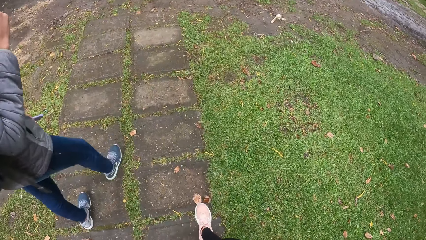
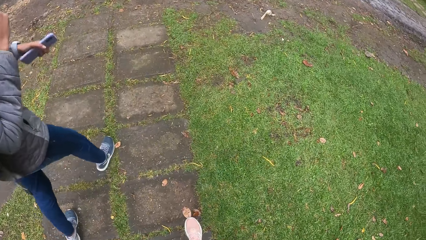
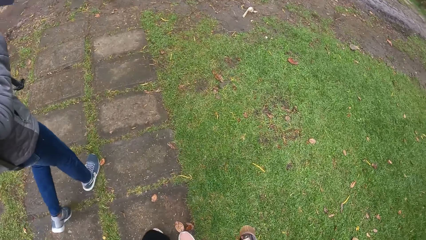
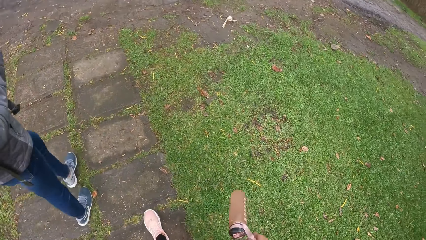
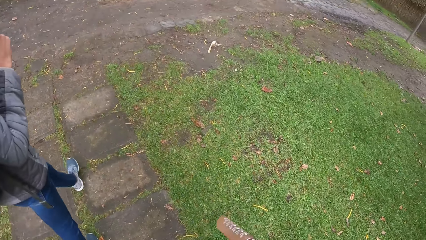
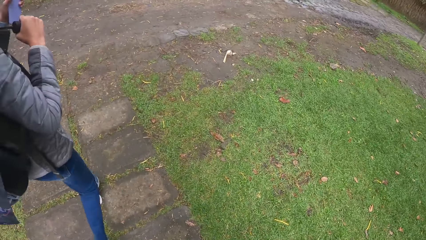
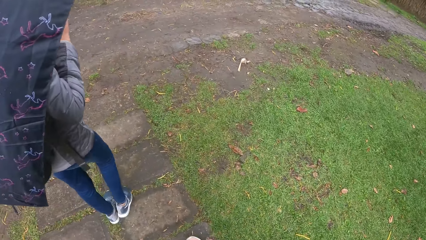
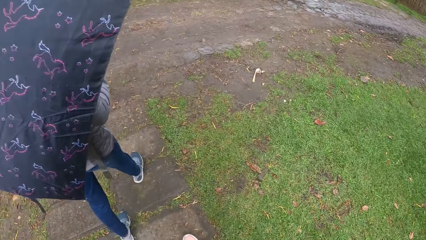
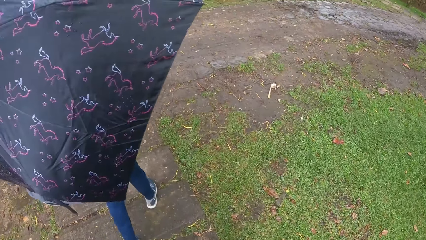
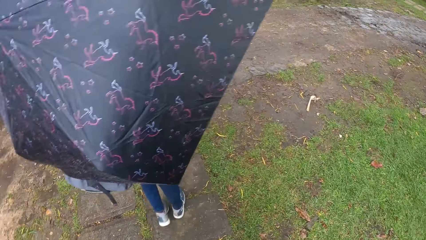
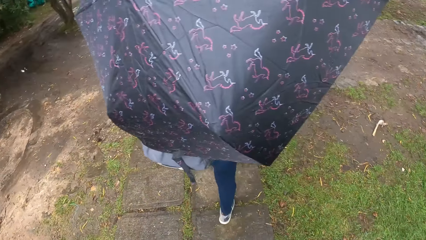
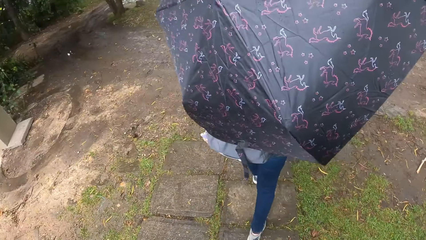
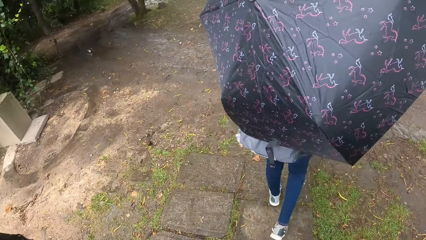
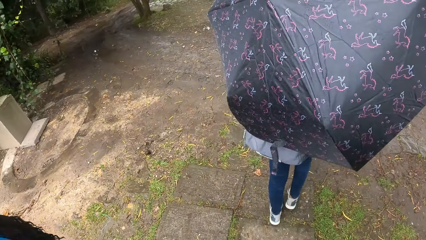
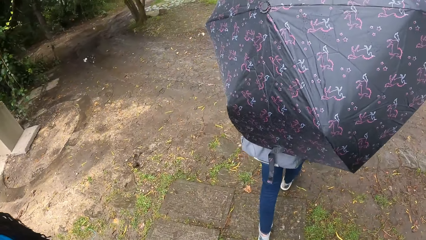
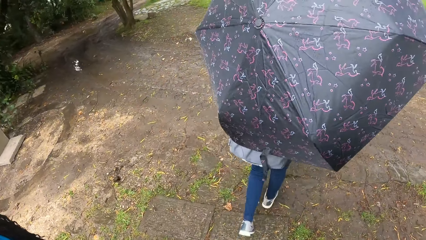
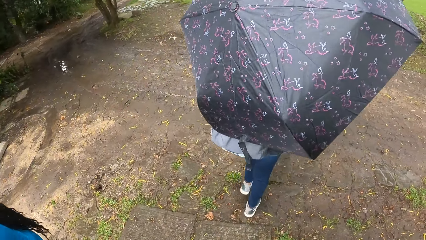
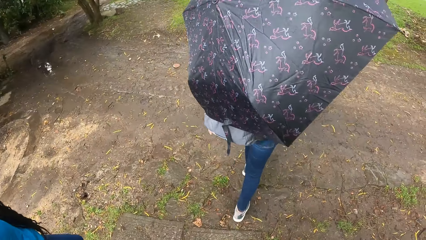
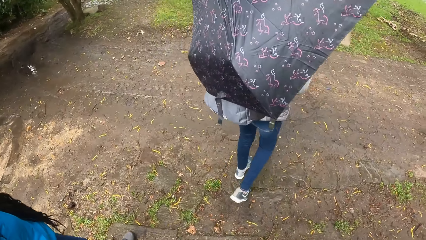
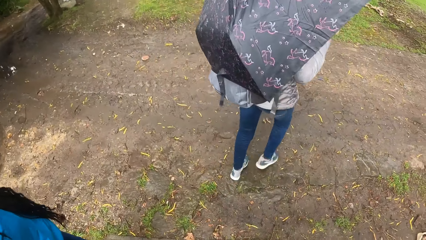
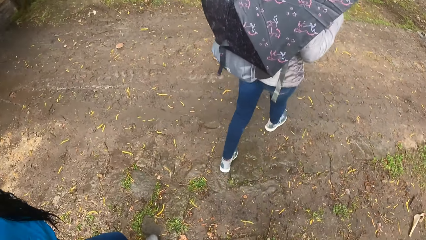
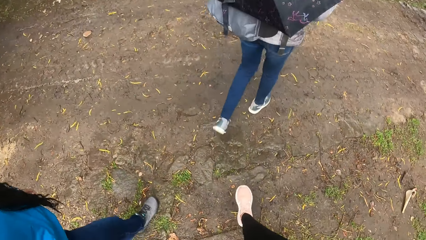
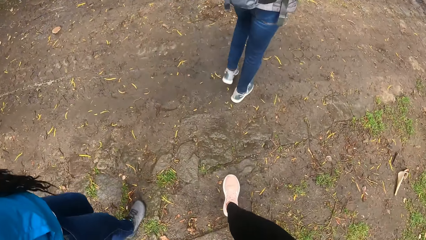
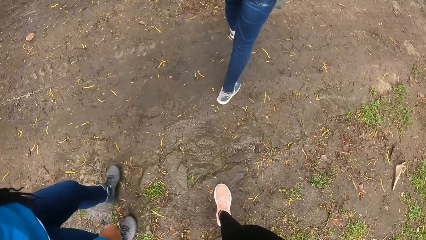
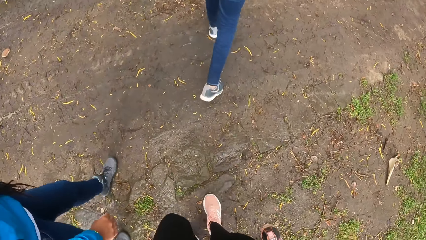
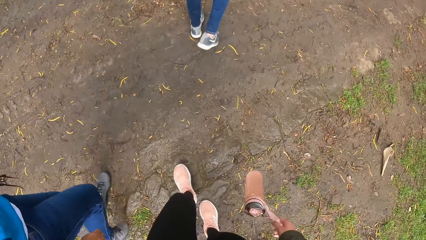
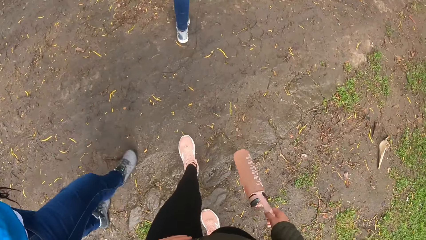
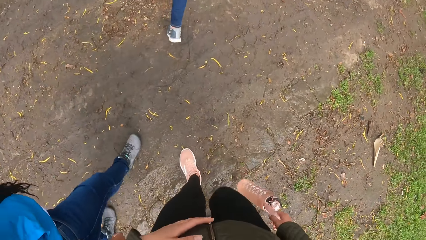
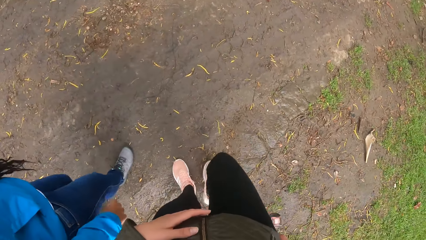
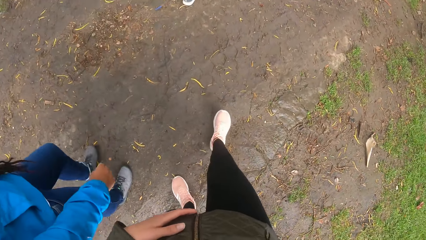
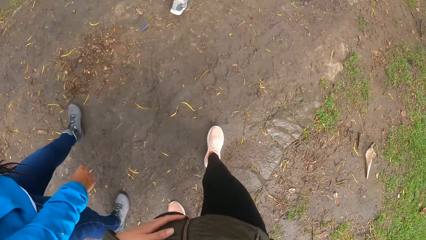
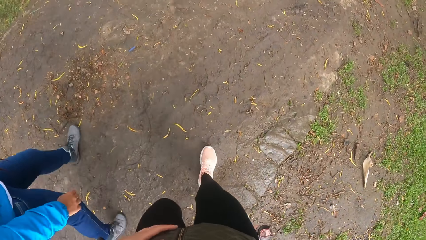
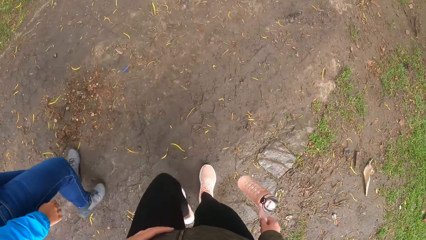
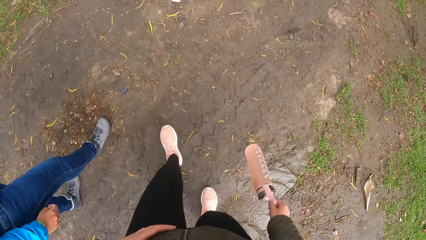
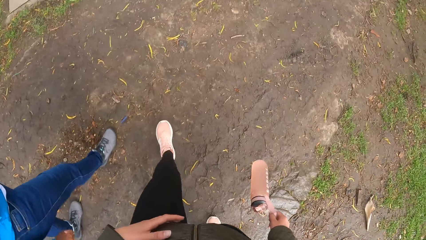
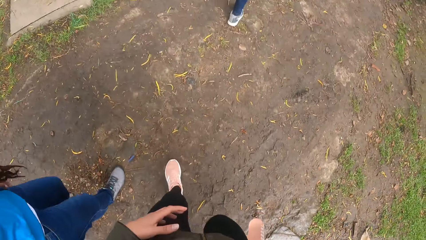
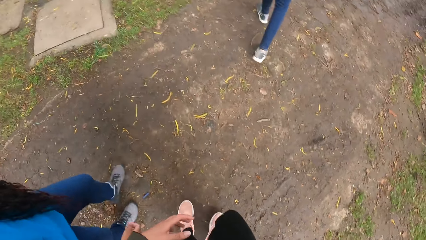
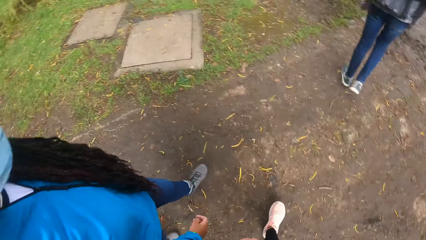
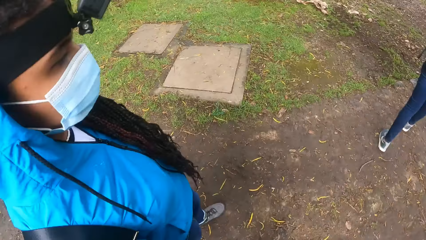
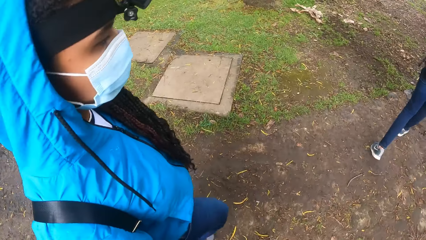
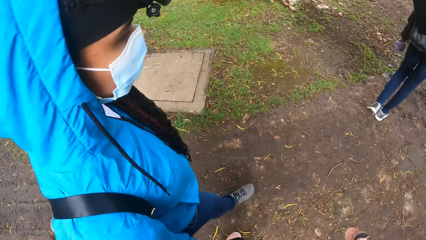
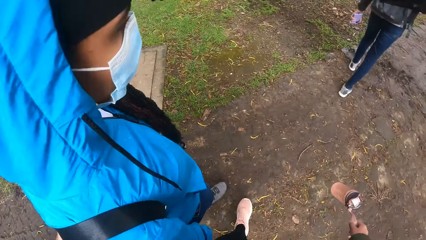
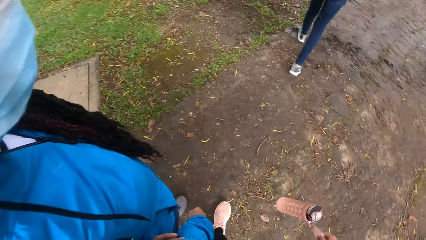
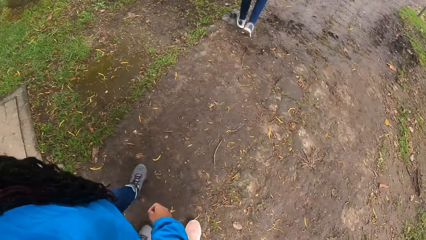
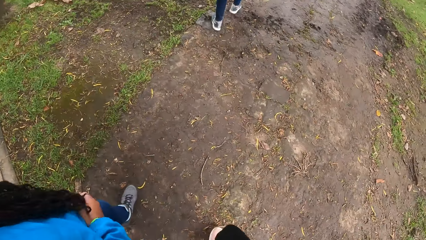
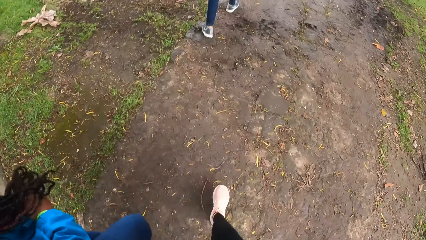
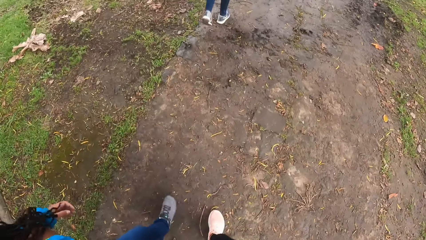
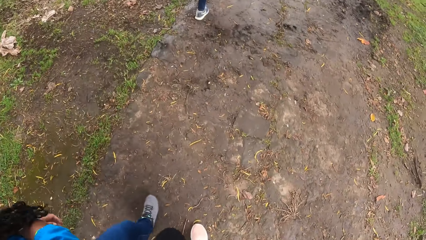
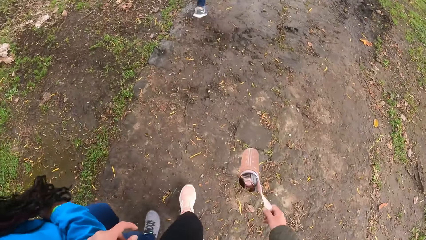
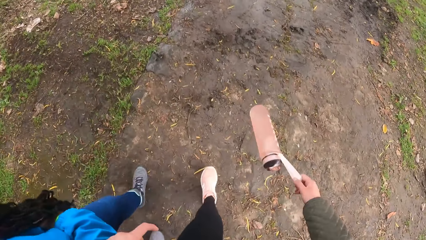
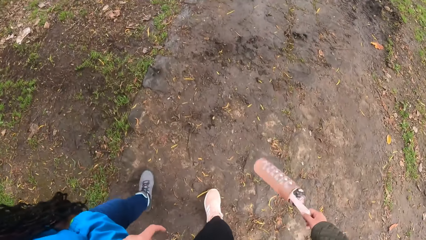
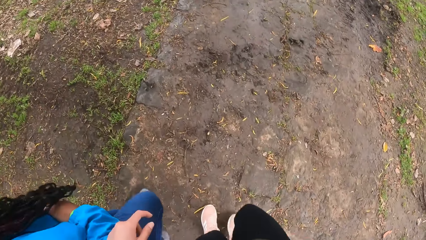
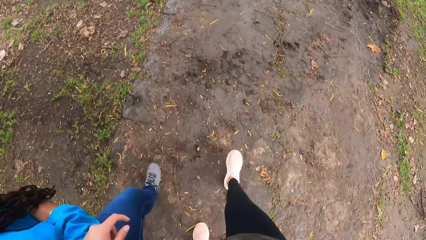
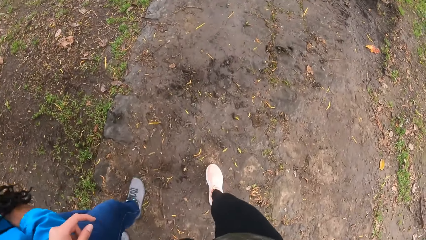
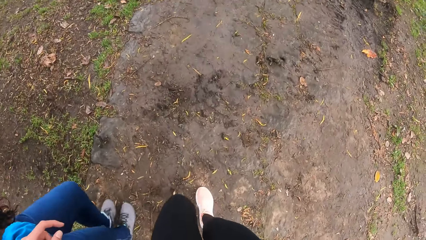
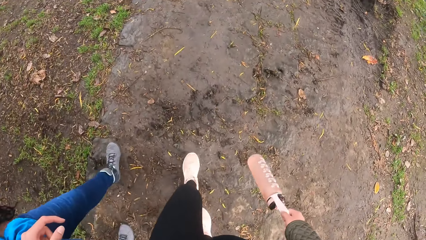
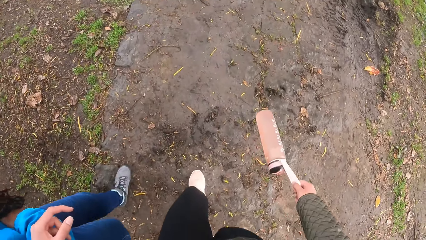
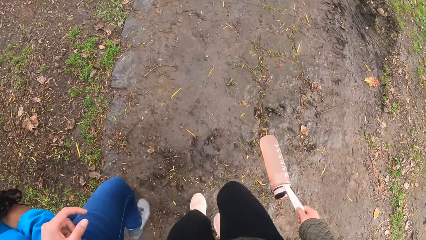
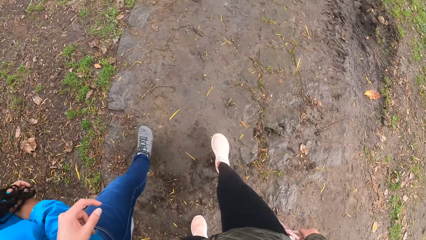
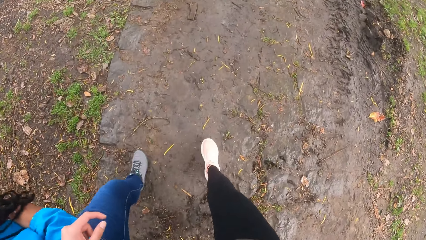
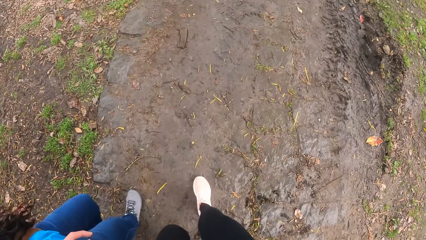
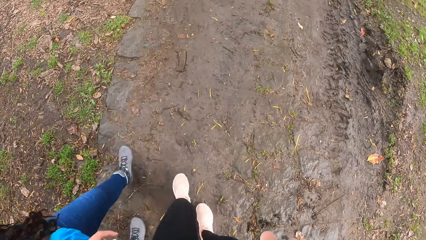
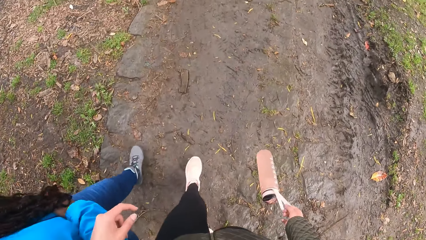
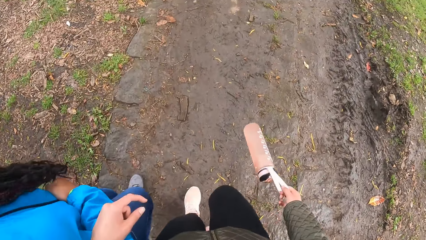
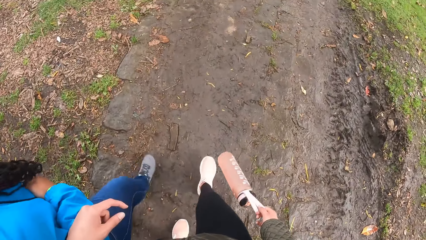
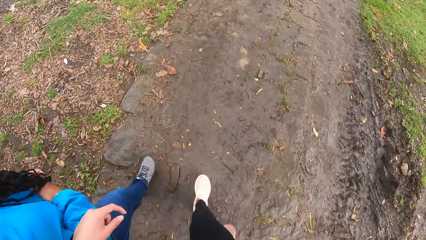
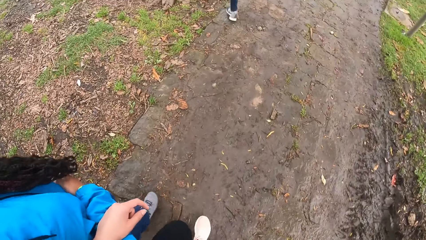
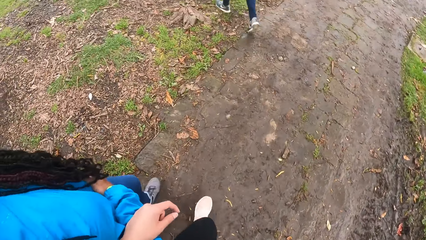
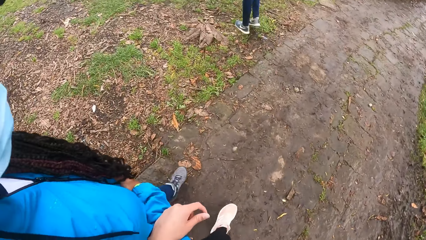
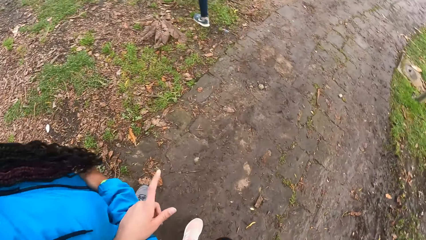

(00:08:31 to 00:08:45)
The camera wearer holds a person.

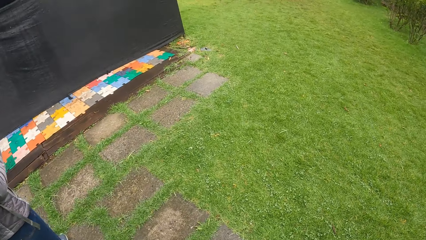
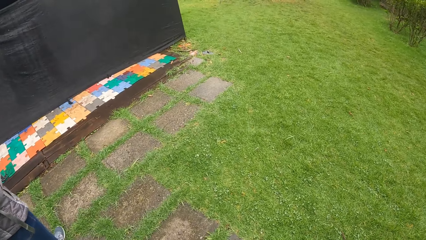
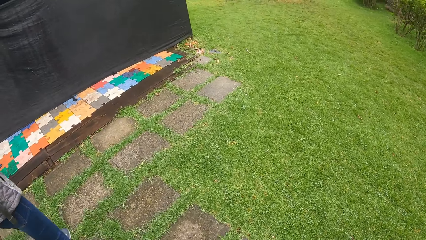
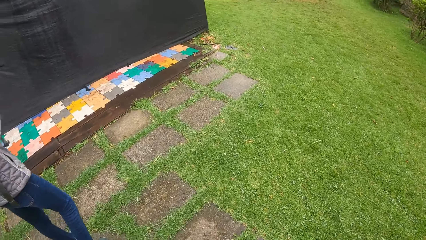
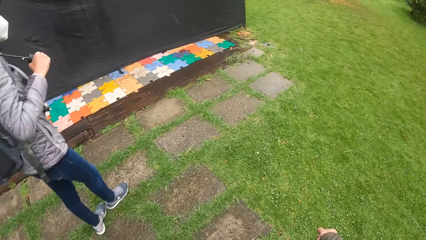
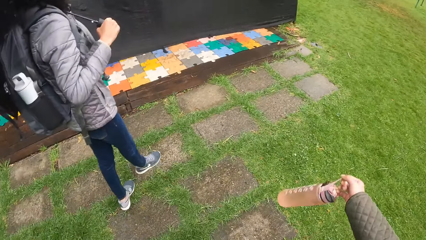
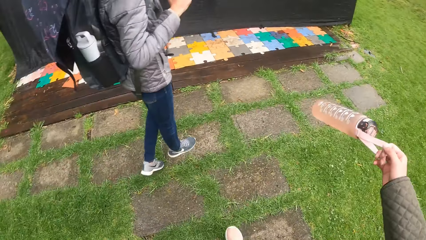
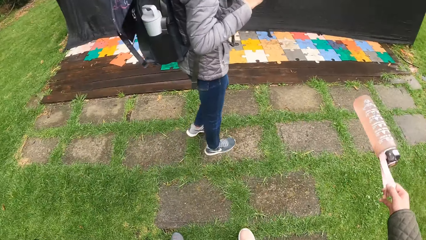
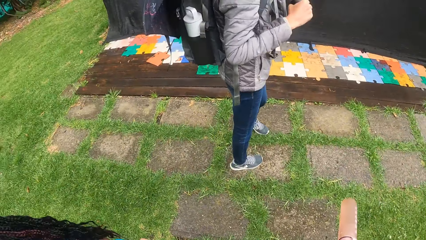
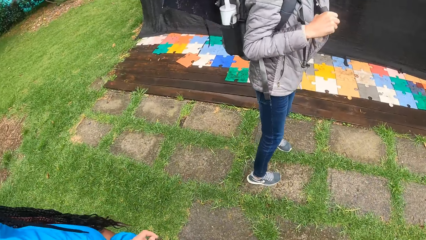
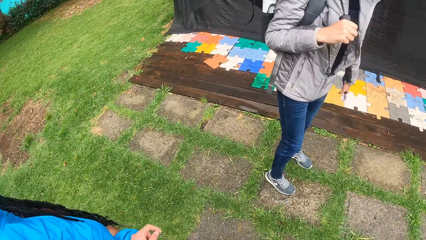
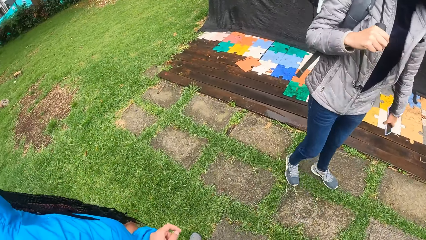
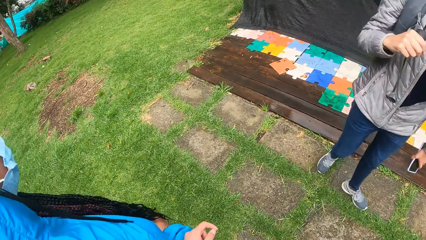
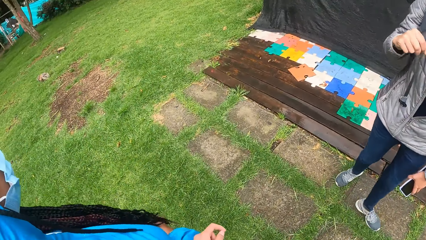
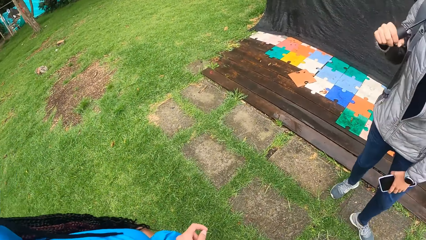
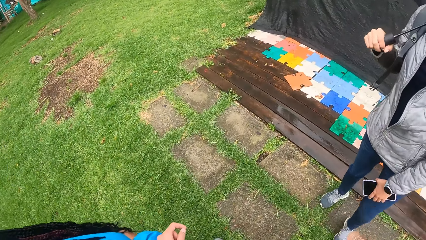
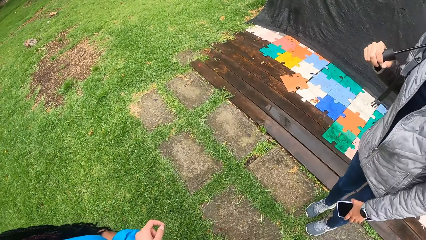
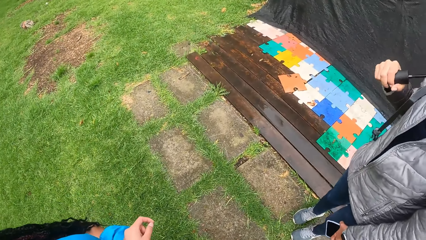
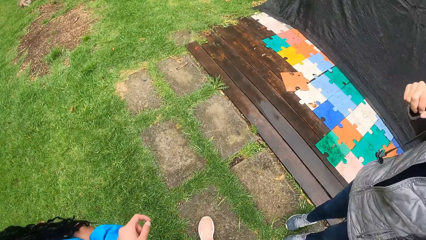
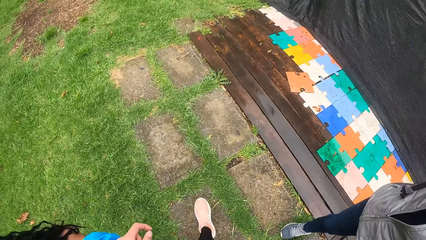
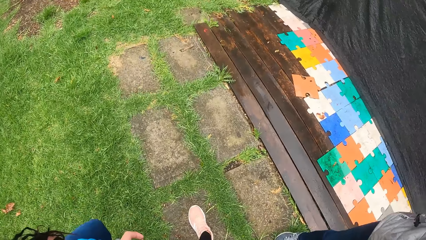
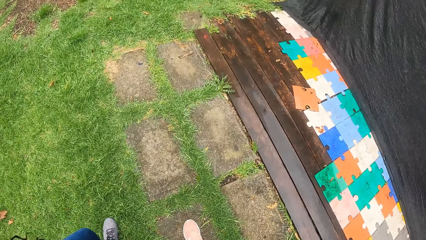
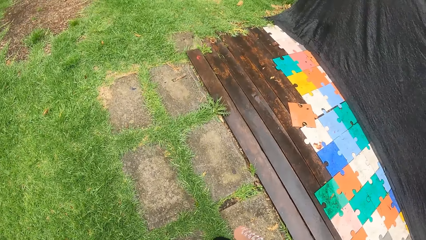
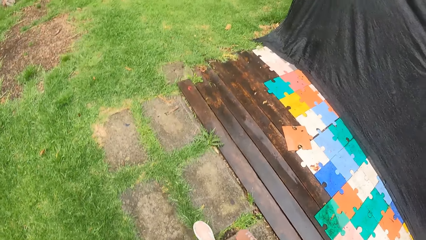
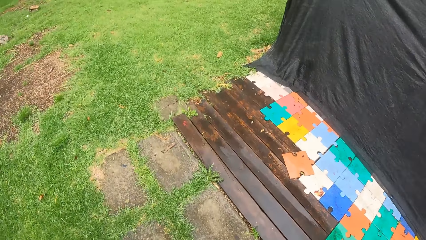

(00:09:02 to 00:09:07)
The camera wearer moves the bottle. They walk around.
